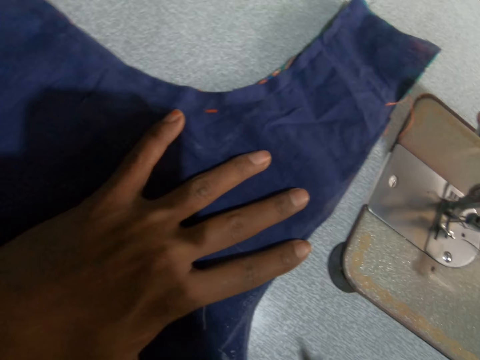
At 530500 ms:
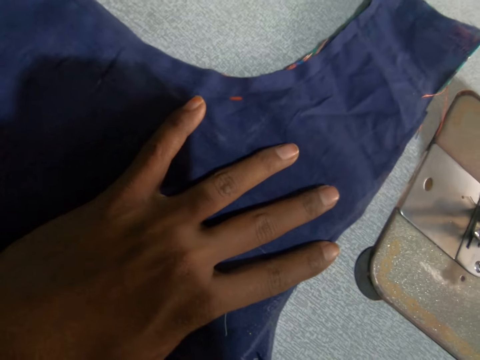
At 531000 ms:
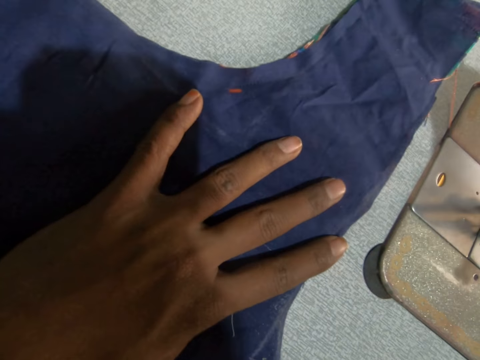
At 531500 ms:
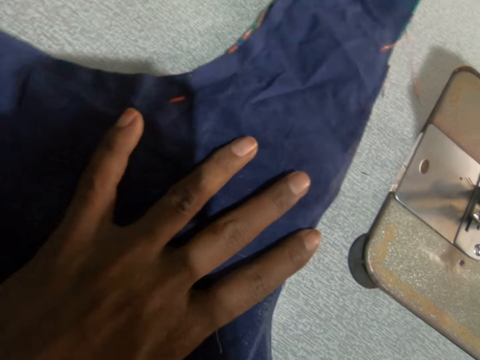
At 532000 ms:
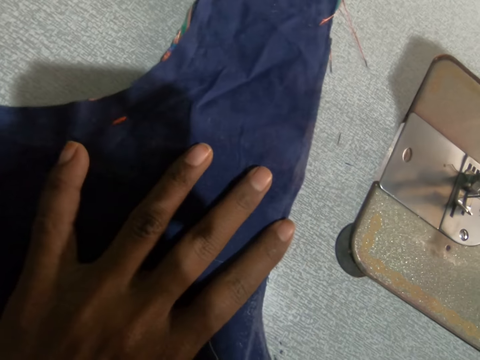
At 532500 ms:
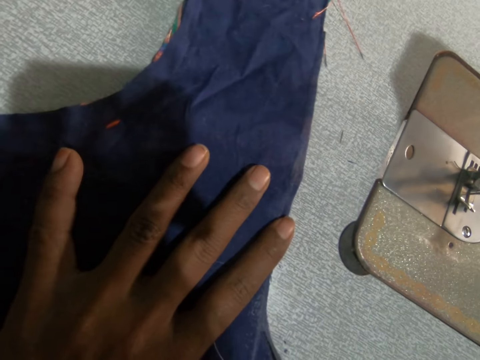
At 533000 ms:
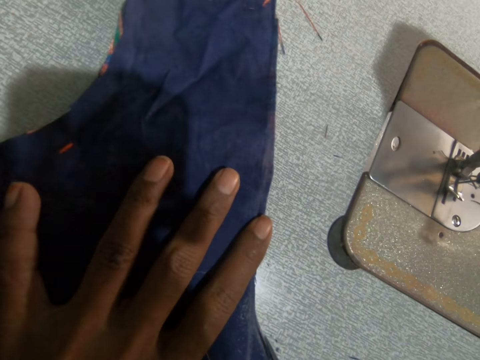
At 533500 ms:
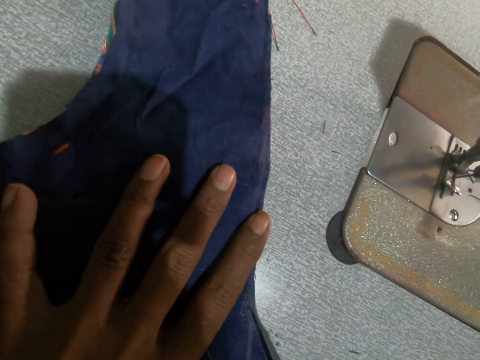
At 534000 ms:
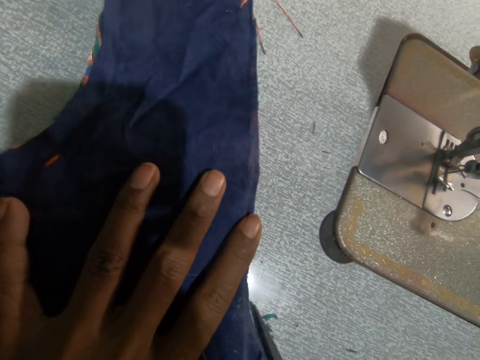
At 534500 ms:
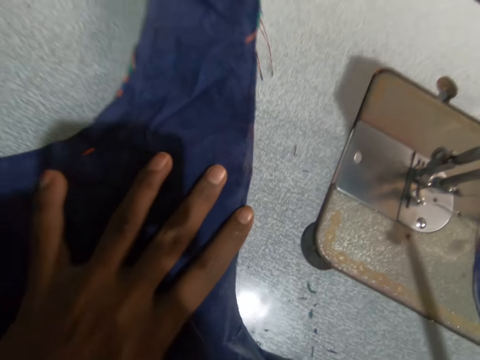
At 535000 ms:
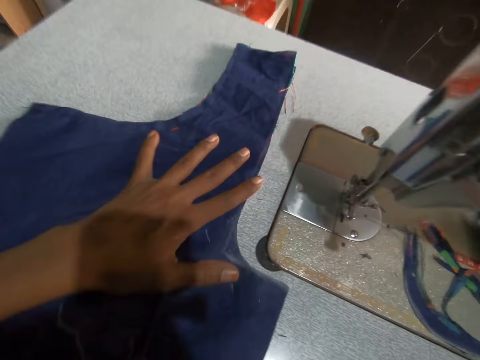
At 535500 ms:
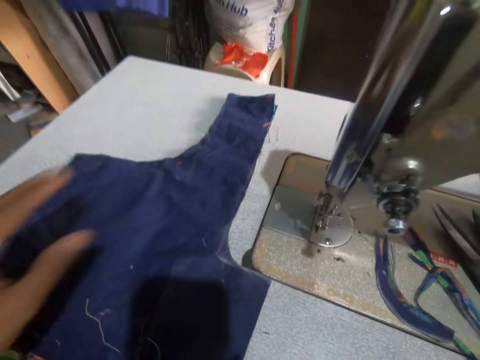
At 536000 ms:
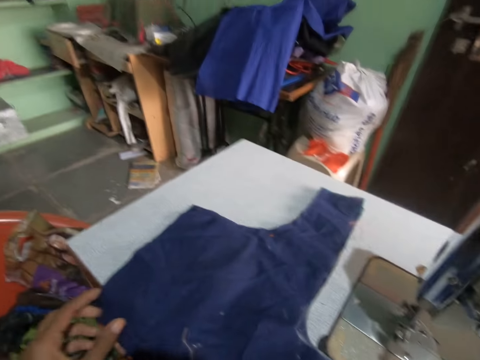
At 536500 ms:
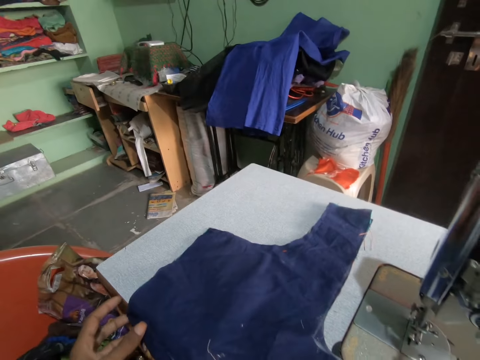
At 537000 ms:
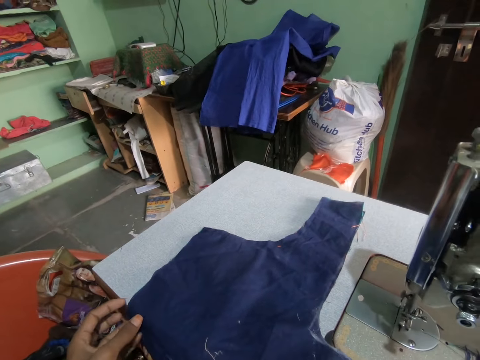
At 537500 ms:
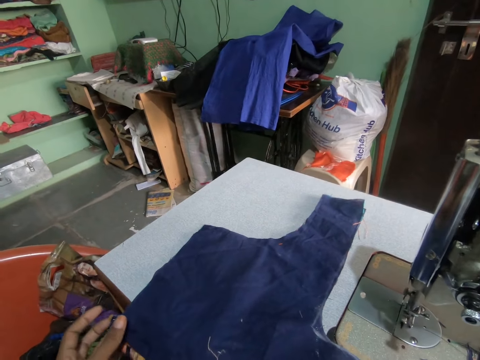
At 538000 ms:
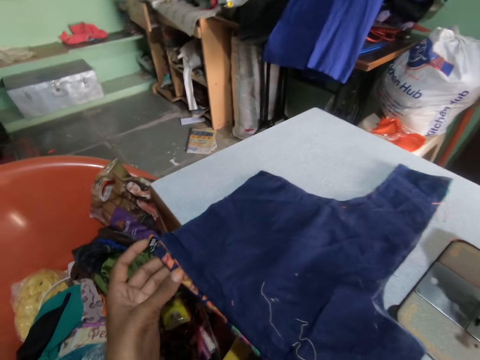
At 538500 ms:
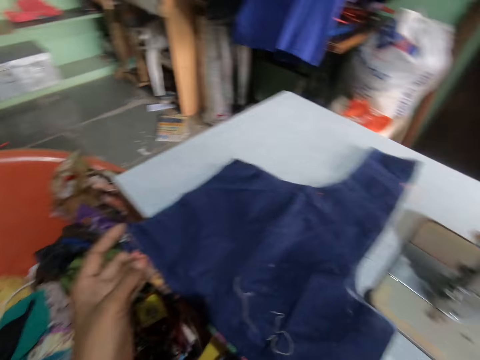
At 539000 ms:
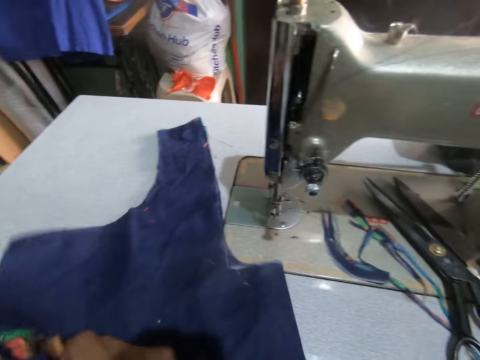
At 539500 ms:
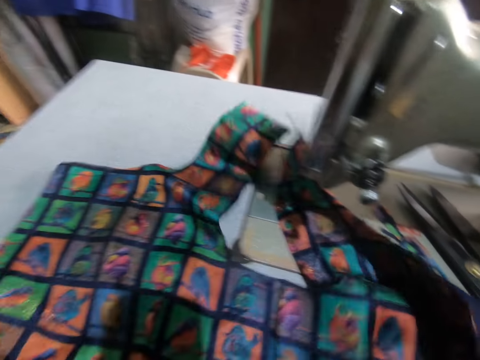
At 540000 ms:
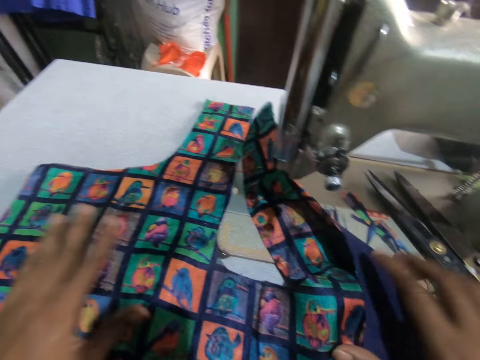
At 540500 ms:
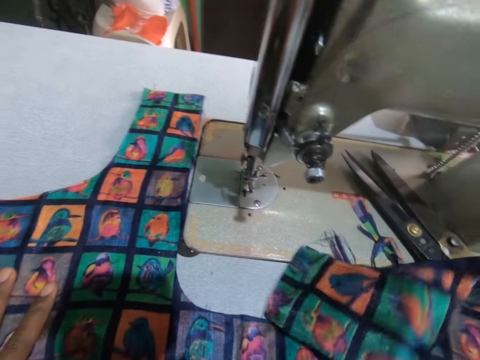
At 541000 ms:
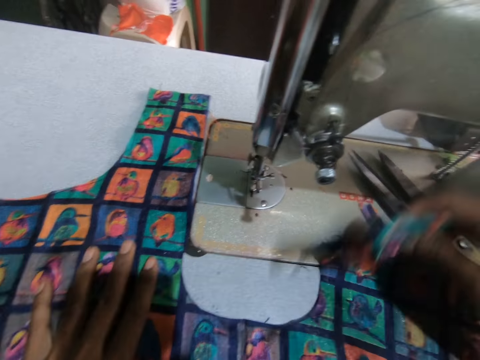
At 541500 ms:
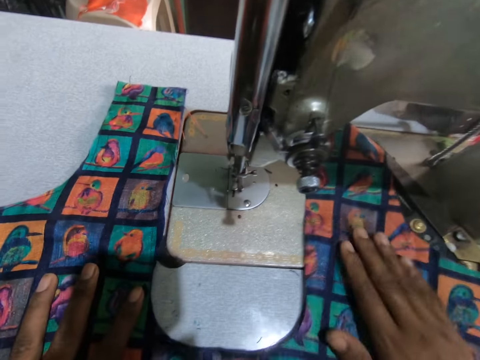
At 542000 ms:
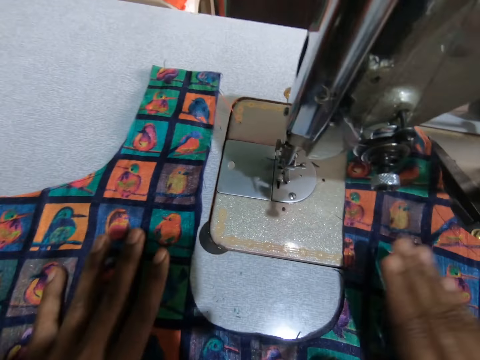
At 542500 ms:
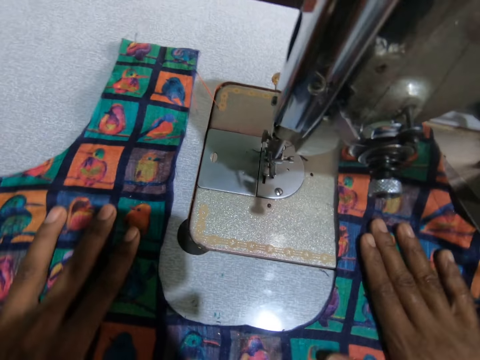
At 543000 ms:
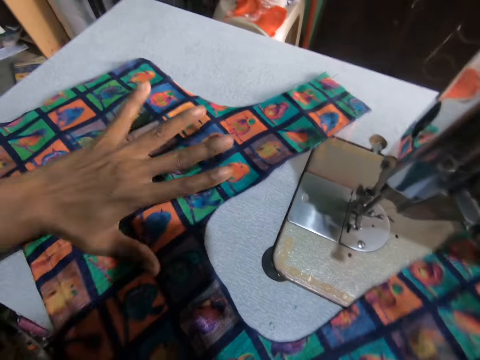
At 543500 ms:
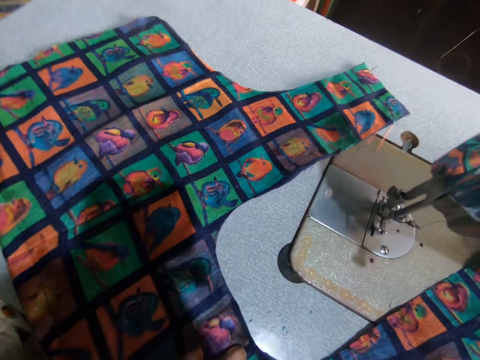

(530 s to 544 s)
The camera wearer cuts a material with a scissor. They move the material with a hand. They spread the material with hands. They move the materials with hands.

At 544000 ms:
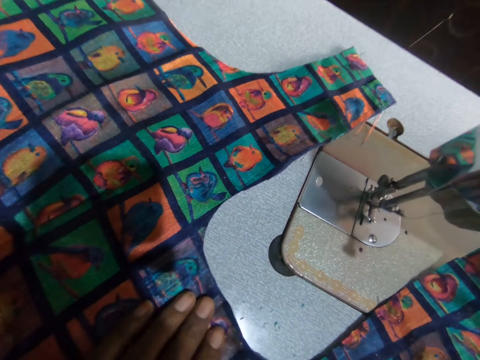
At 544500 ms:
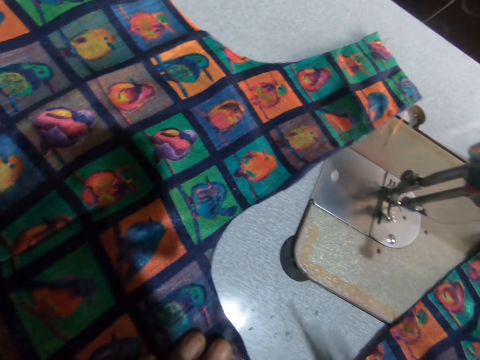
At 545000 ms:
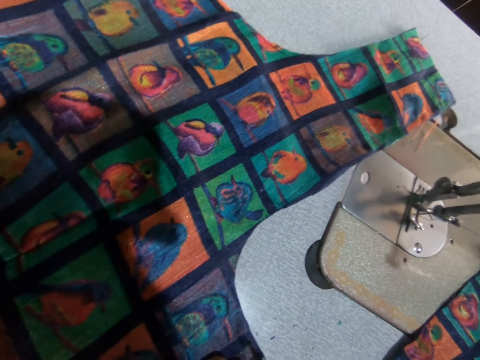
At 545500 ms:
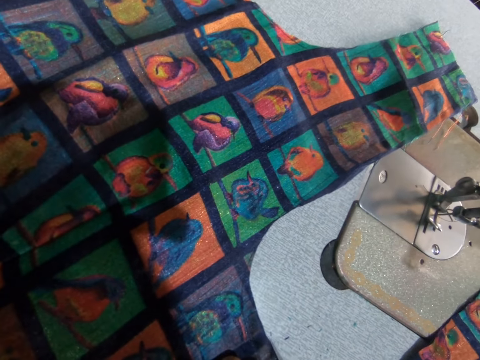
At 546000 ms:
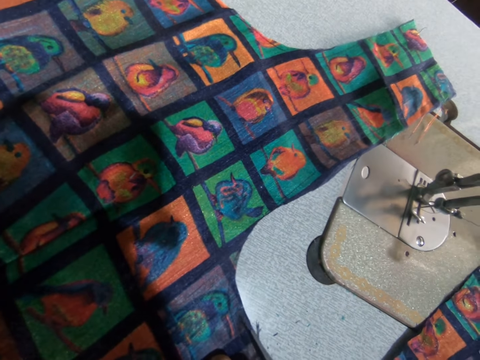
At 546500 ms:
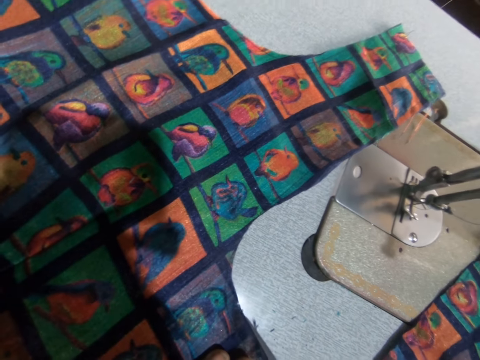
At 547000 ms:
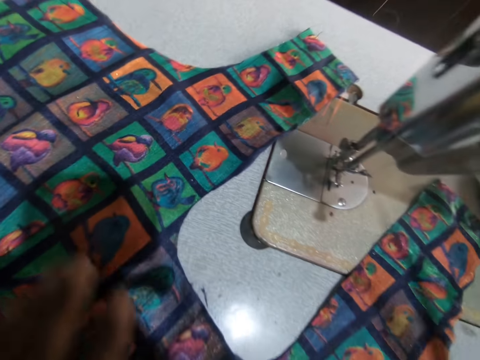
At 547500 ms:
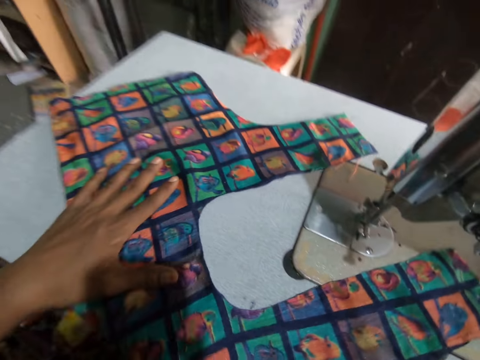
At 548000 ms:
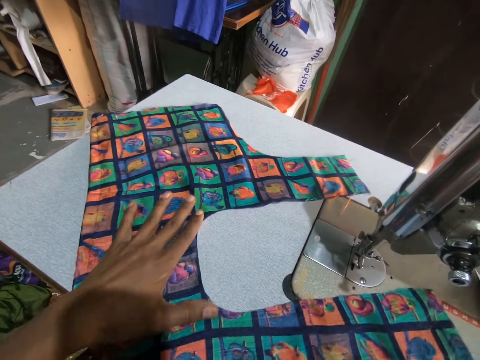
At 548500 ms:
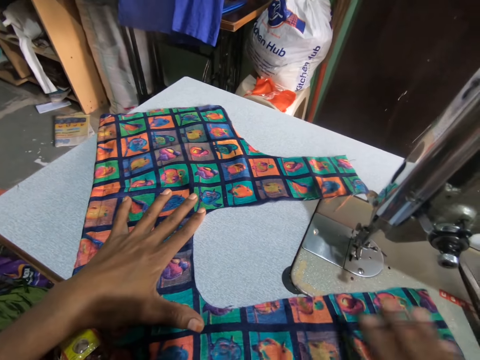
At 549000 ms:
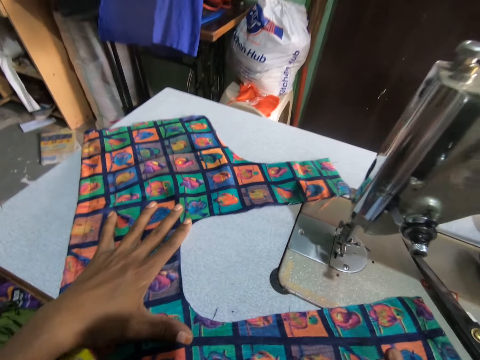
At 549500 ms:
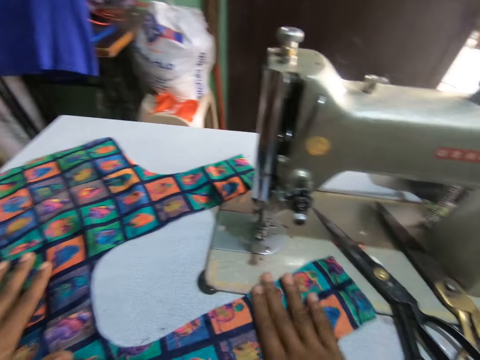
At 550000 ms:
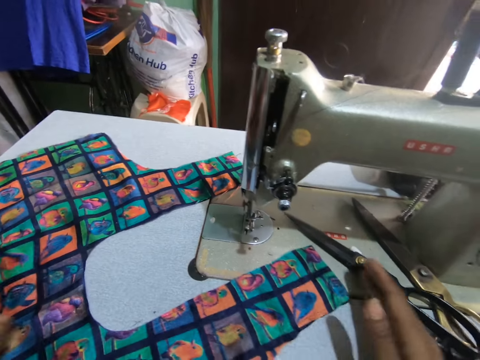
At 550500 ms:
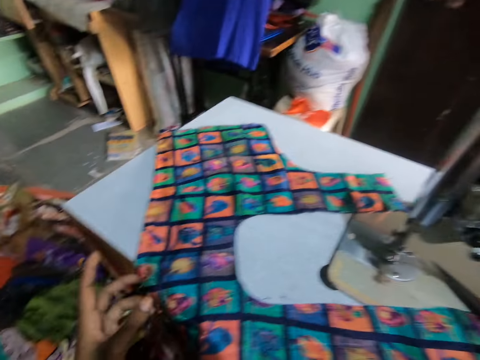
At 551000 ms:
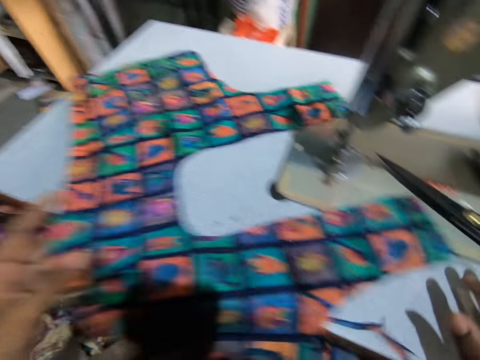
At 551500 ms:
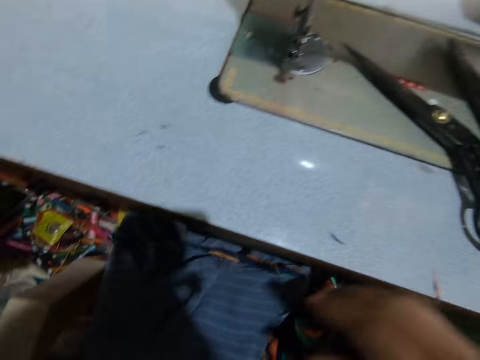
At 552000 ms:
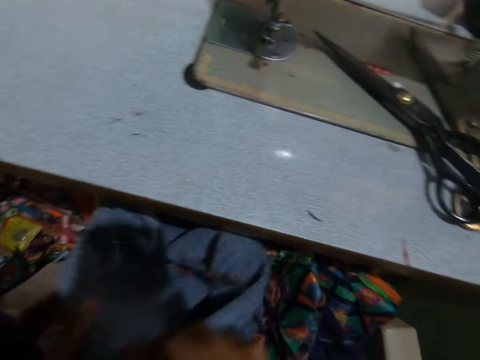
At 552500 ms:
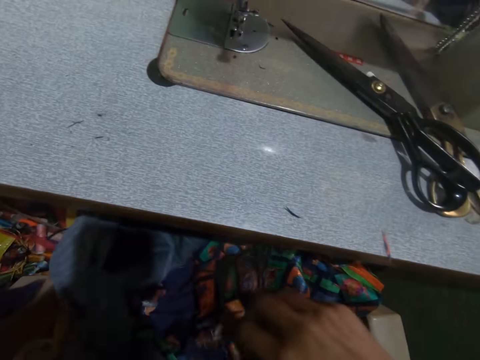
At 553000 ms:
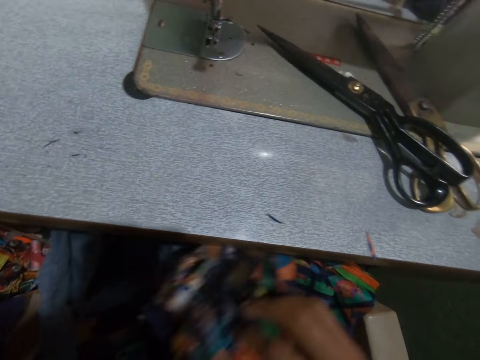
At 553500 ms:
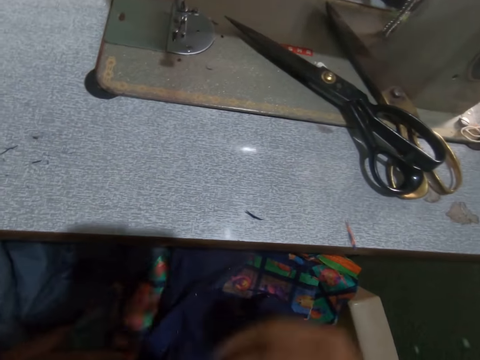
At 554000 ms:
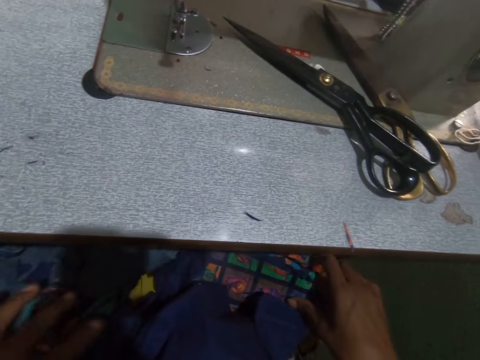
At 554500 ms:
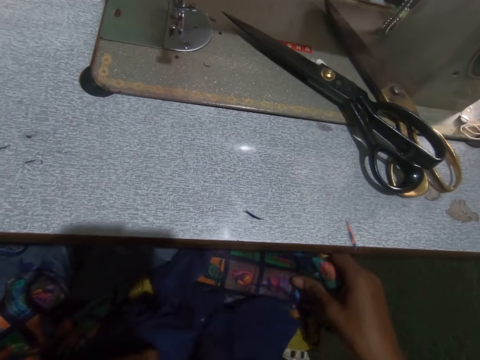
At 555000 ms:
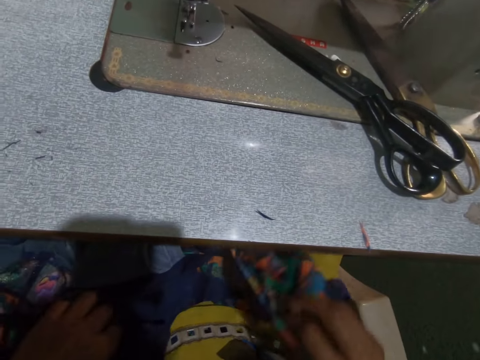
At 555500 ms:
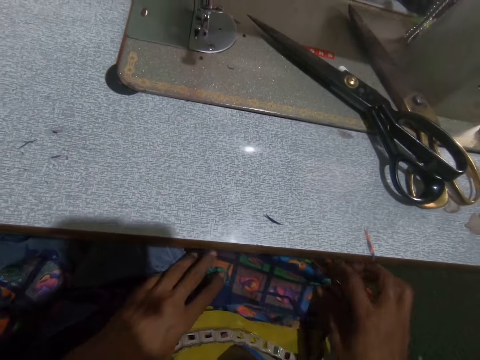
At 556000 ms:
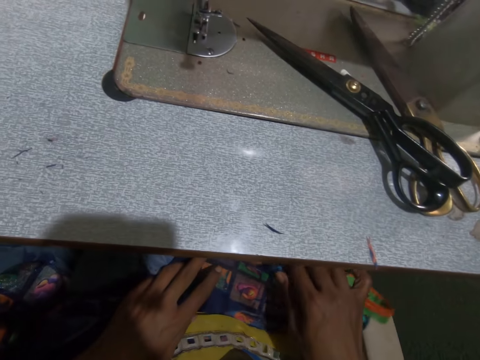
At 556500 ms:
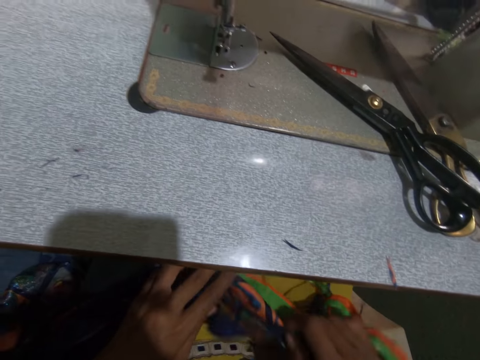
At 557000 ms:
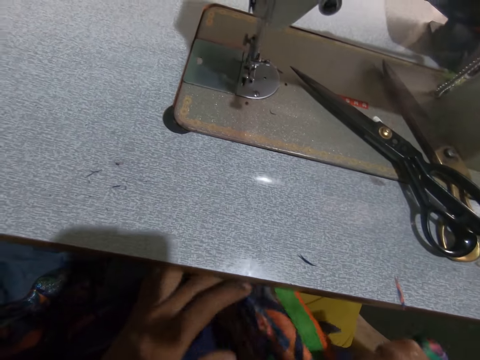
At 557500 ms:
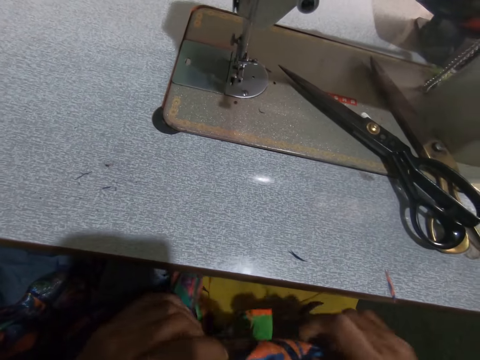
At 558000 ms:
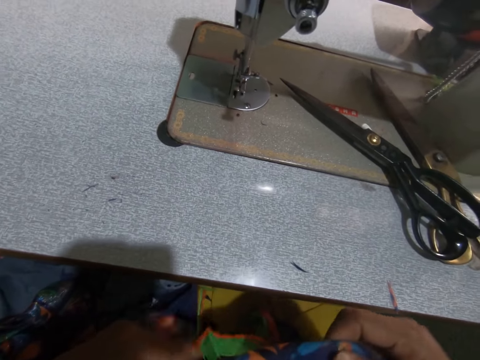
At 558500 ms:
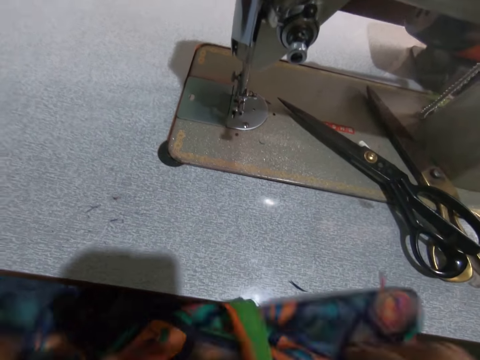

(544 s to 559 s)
The camera wearer cuts a material with a scissor. They move the material with a hand. They move a hand on the material. They pick up a material with a hand. They move materials with hands. They carry another material. They carry another material again.
